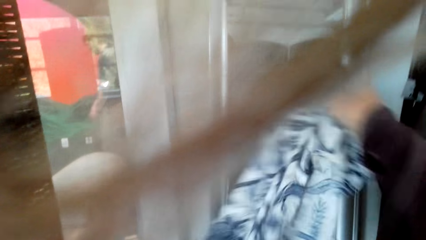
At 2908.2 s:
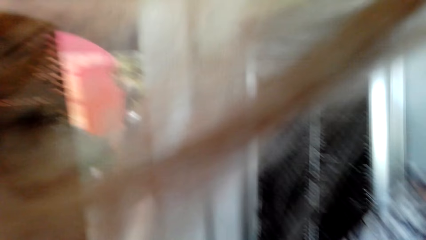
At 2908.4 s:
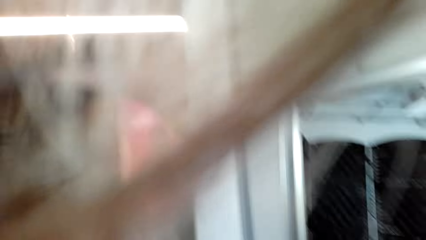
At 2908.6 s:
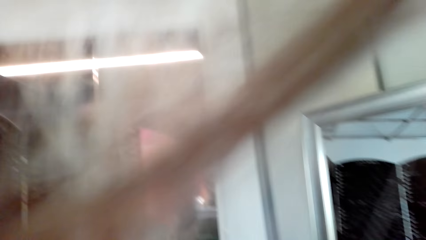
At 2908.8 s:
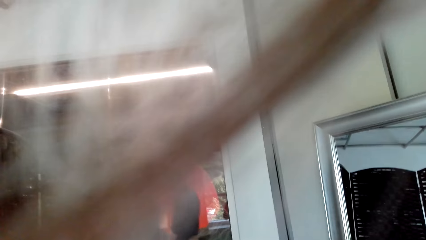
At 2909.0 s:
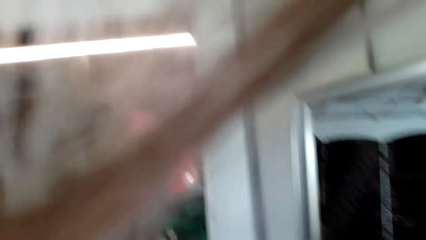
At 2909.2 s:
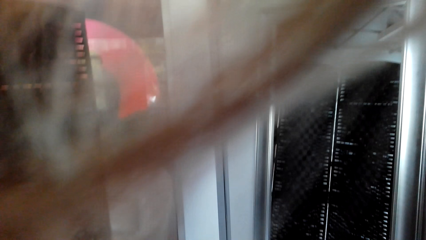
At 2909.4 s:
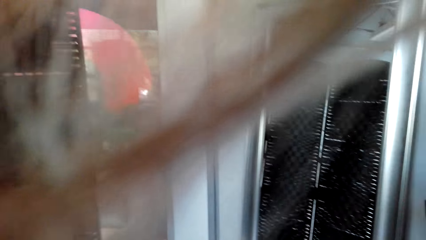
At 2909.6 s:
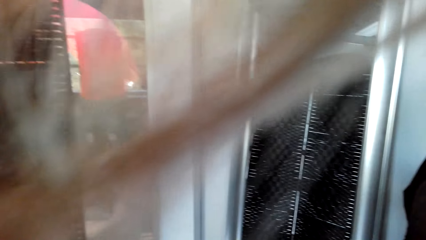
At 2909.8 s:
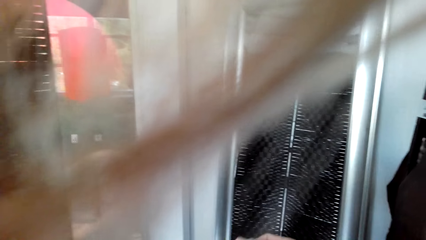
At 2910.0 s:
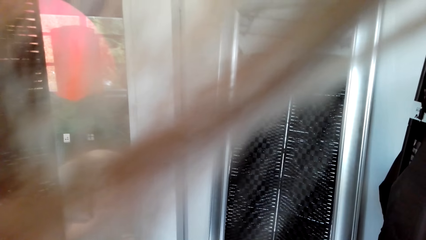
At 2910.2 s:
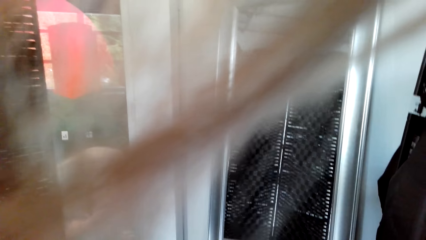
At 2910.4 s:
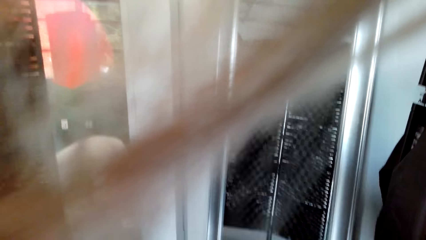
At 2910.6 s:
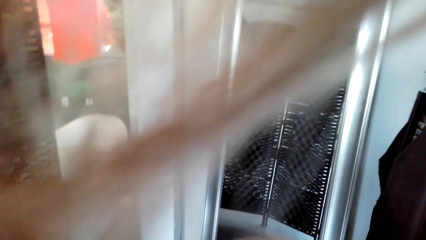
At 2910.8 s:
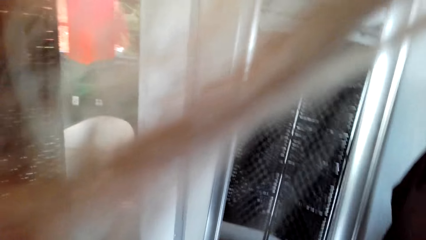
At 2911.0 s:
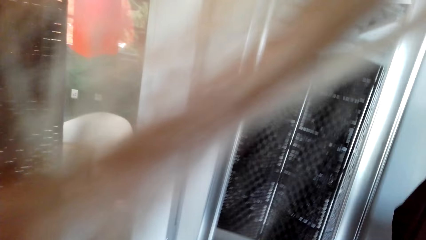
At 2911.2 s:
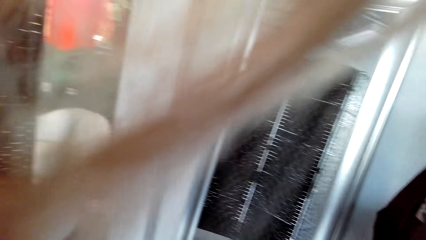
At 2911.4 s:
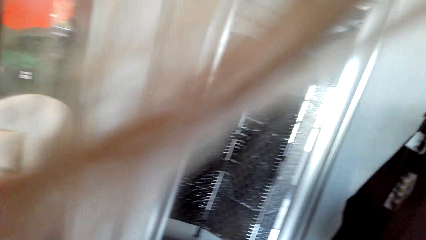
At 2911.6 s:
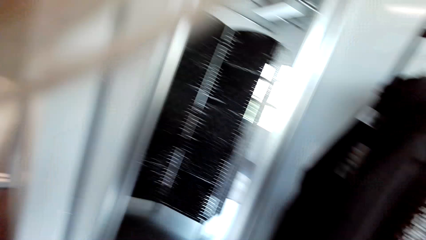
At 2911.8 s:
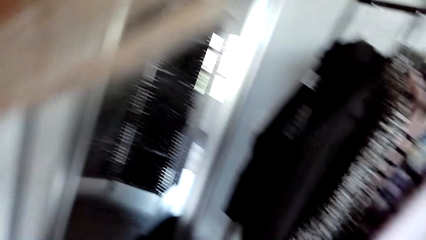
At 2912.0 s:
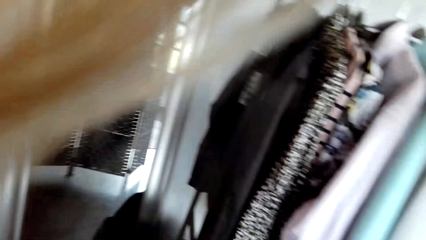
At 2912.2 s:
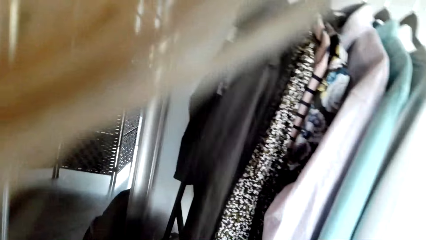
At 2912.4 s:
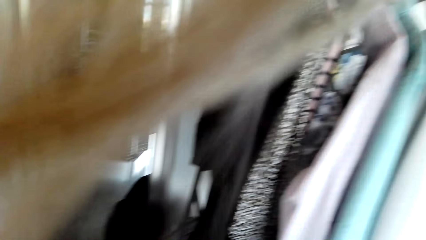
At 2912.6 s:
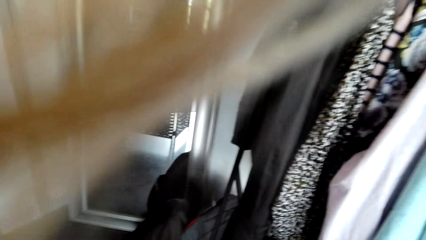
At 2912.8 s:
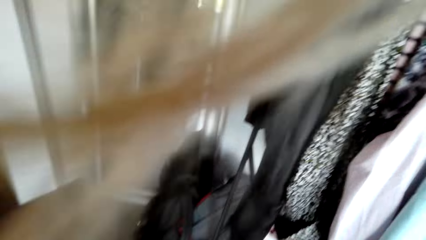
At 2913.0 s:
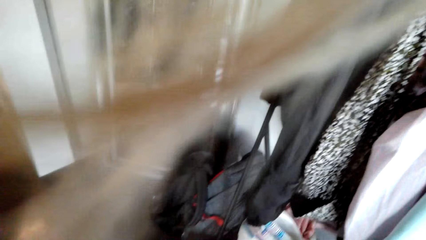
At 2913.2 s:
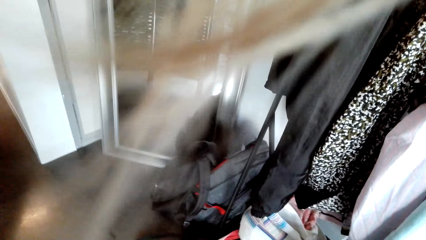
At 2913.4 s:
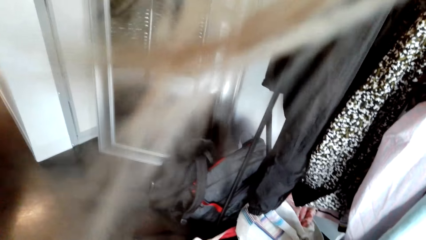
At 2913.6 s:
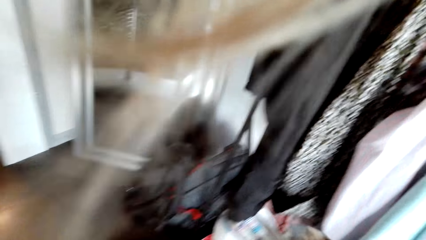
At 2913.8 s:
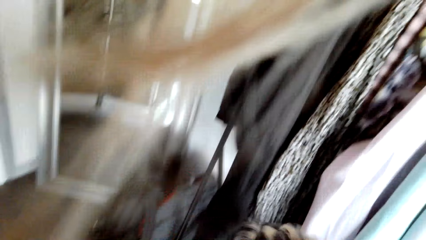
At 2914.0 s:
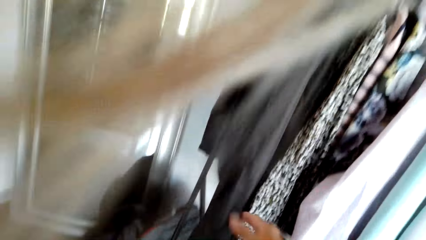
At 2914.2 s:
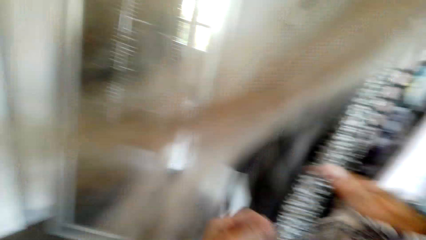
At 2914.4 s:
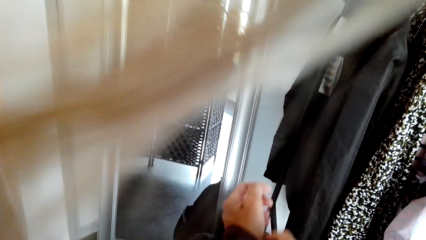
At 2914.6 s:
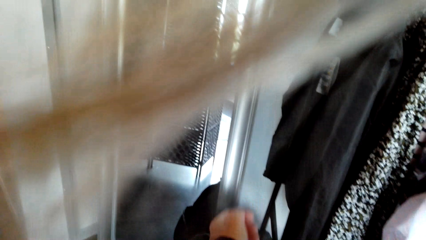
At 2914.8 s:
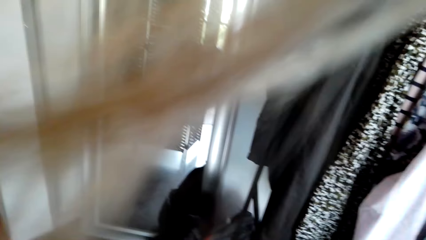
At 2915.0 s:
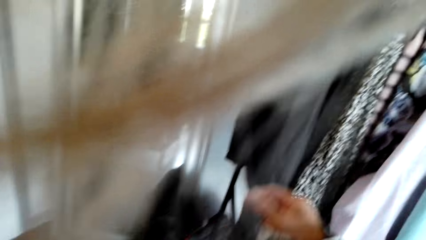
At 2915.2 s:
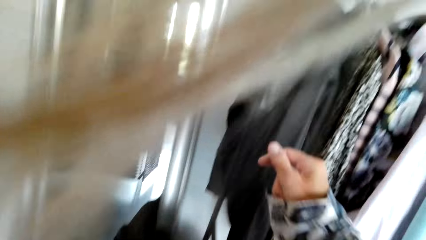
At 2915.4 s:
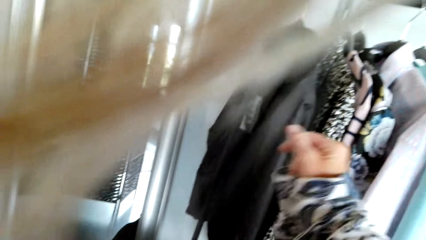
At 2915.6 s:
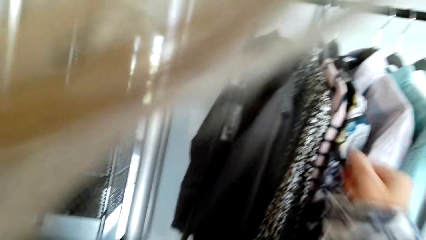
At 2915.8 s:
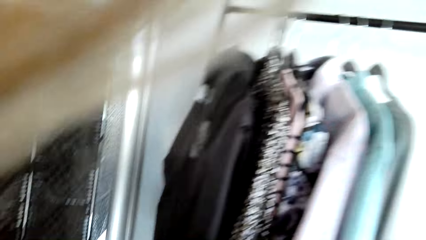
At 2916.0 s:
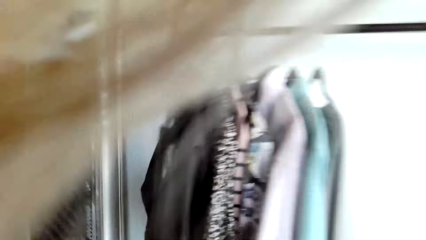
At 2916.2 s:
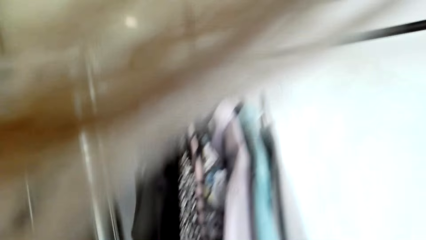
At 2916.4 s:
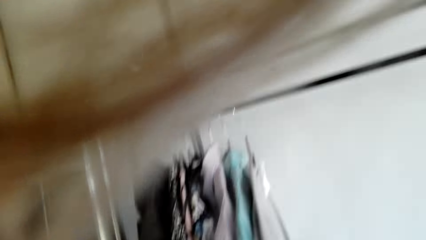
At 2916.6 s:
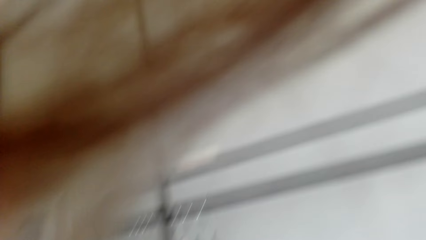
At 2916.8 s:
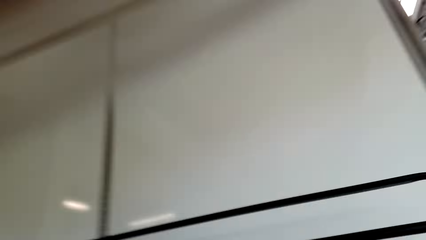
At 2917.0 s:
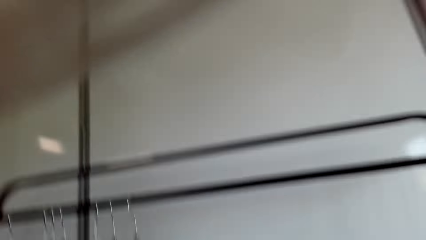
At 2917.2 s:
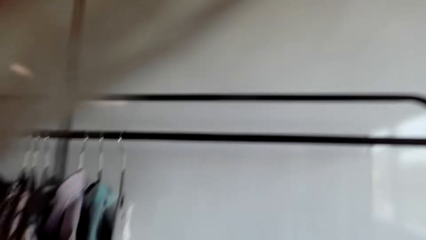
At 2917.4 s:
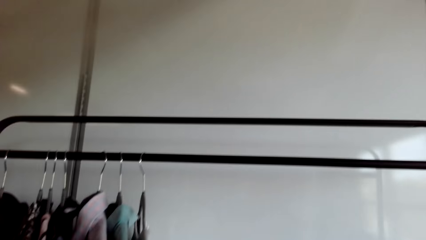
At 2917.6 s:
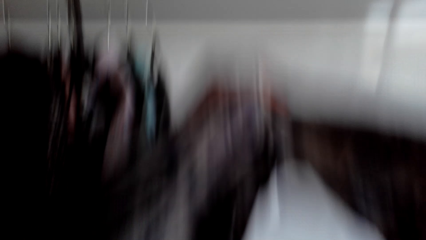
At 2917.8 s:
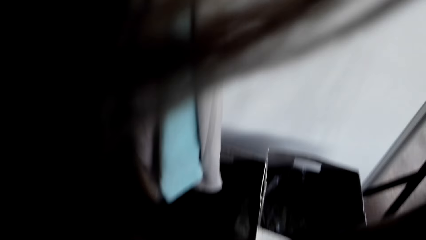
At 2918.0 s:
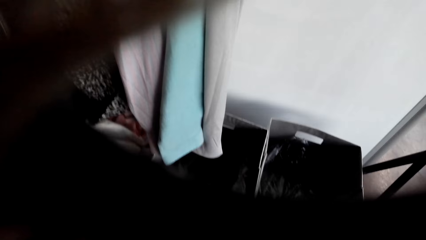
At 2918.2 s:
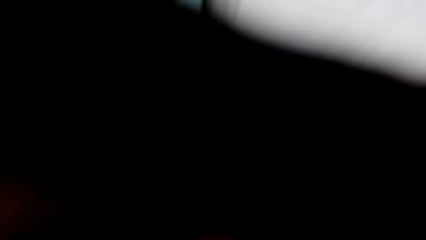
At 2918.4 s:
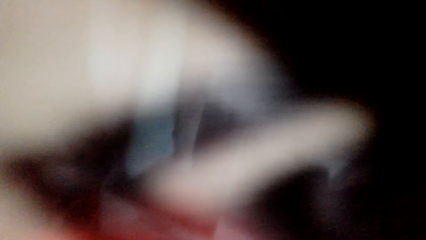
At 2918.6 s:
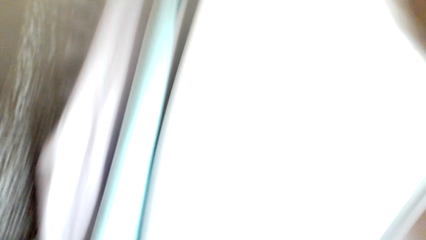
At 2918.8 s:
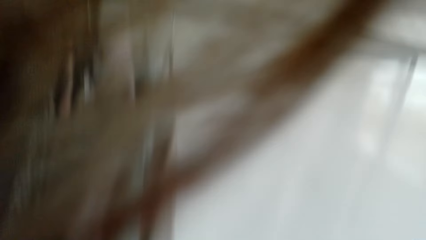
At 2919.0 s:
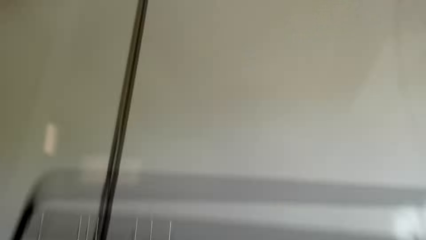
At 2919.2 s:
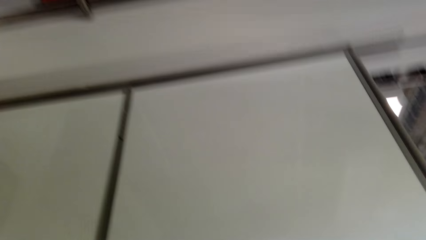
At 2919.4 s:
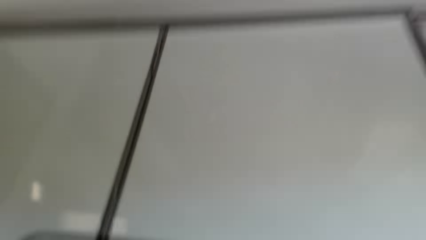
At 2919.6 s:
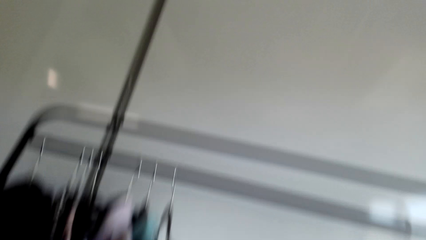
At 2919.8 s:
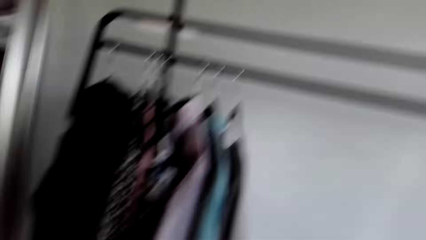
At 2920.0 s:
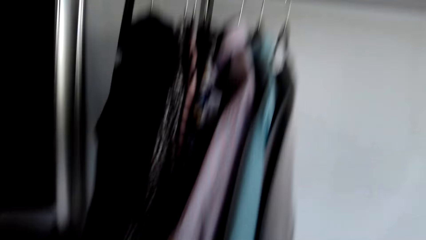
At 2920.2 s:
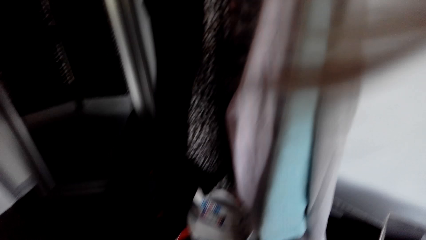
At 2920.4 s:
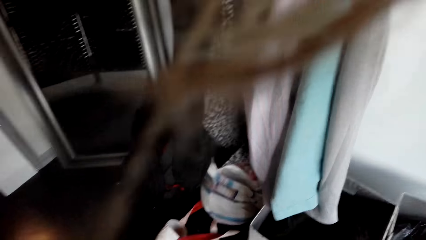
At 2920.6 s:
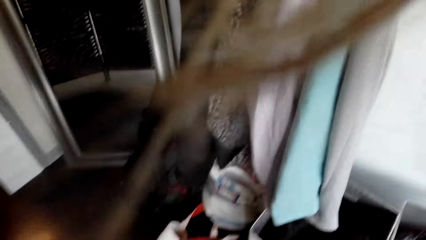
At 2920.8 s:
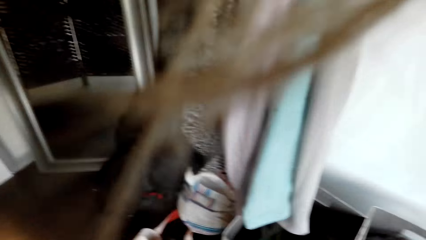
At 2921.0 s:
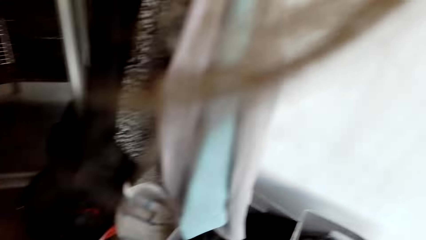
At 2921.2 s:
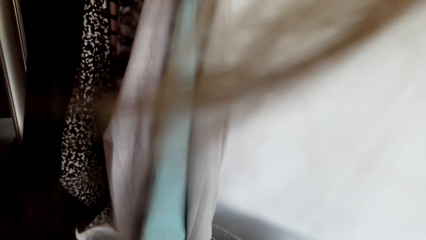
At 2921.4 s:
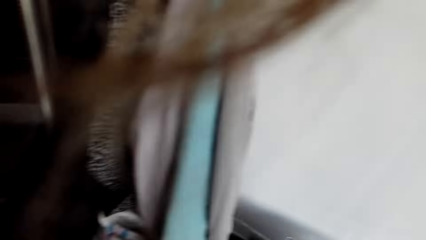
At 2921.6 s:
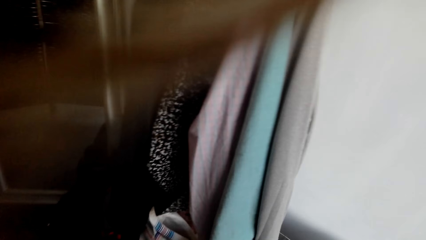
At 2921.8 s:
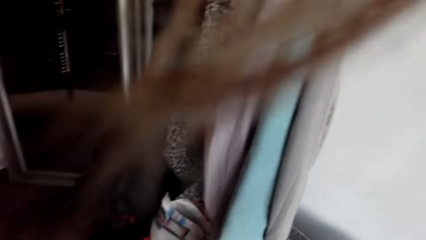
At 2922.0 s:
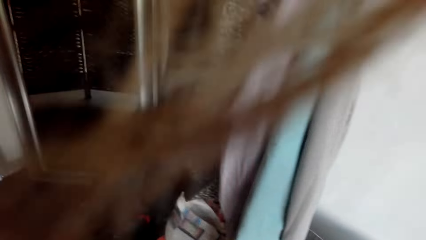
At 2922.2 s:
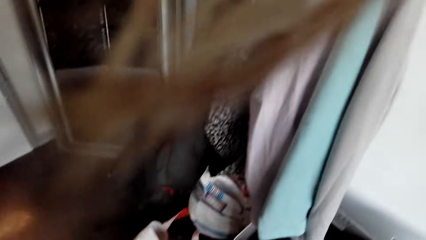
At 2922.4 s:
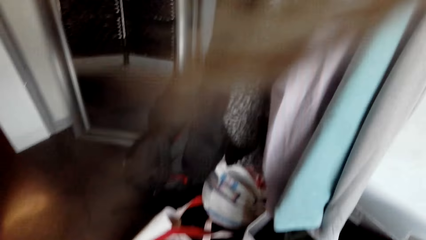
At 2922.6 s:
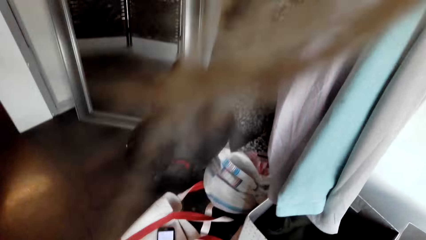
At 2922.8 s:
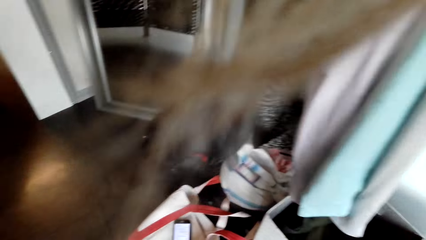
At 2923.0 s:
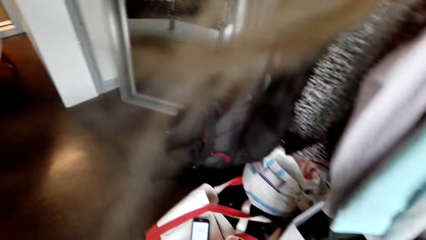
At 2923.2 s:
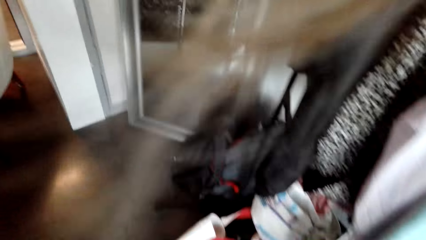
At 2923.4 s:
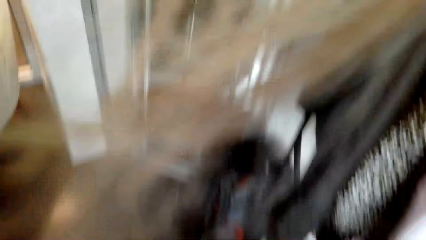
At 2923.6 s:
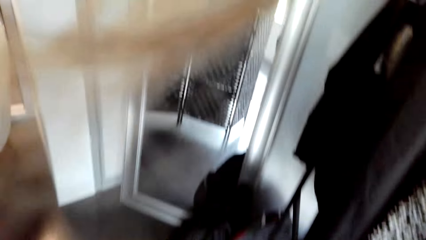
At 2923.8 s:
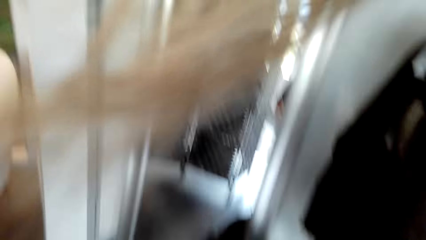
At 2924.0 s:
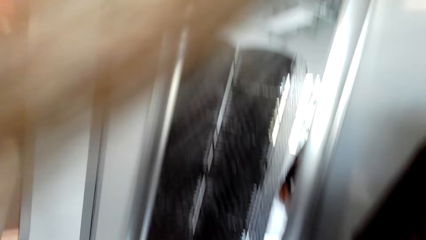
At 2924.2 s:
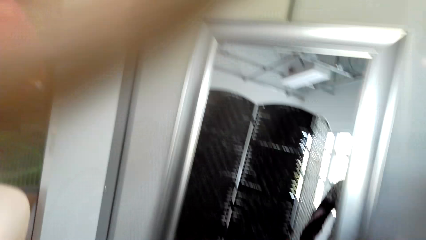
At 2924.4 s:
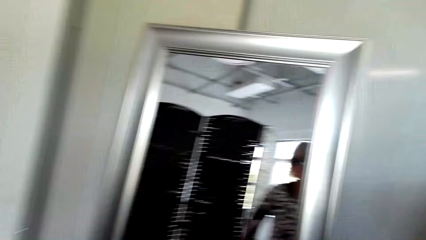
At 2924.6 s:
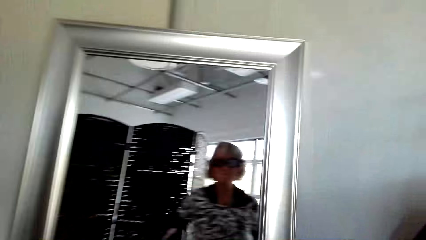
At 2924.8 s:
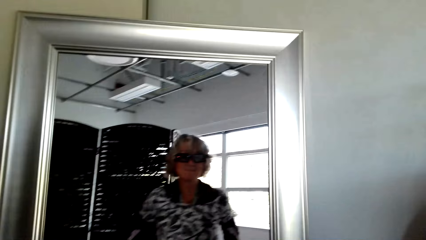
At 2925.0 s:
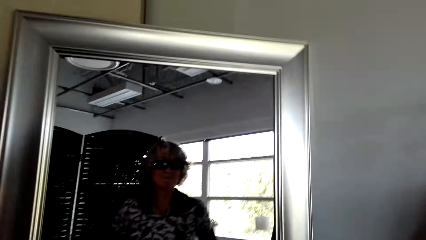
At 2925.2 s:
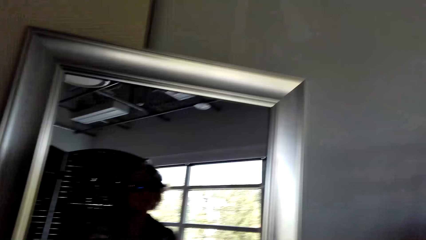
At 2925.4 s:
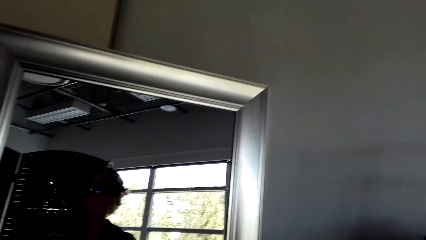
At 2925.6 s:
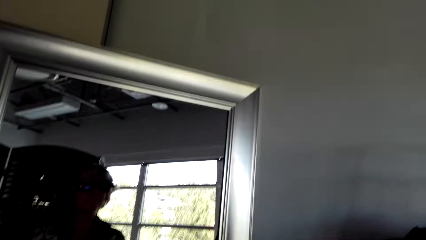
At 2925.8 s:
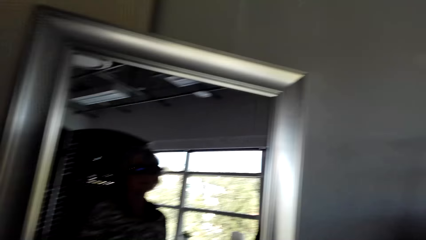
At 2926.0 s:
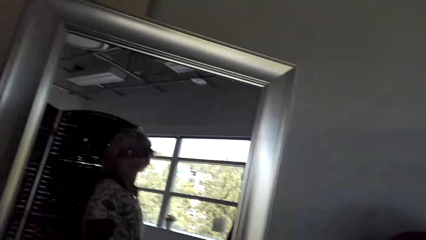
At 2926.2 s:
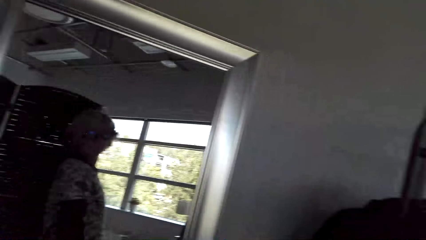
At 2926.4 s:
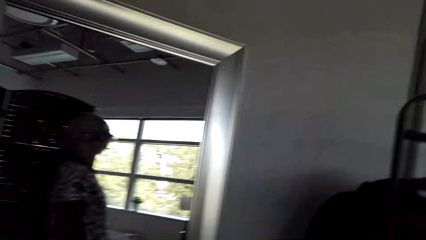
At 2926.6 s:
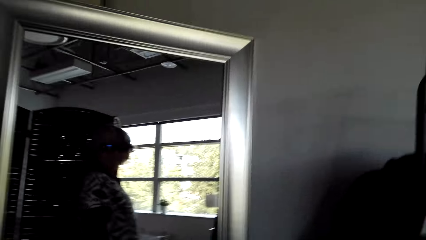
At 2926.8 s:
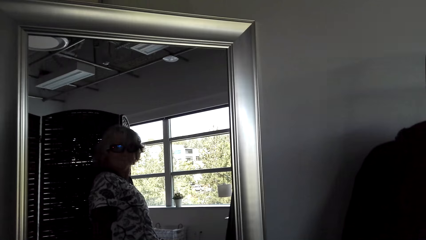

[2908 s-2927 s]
A person passes past the door. The camera wearer looks at the wall. They look at the clothes. They raise a hand. They stand beside a stand. They look at the mirror. The person stands at the door.
